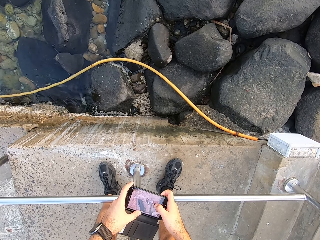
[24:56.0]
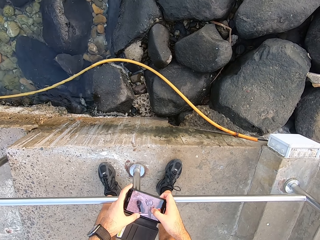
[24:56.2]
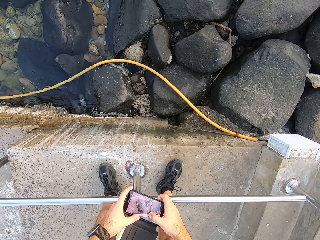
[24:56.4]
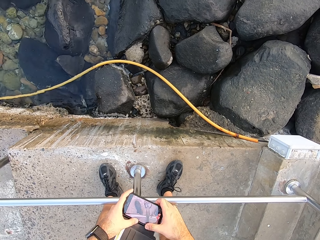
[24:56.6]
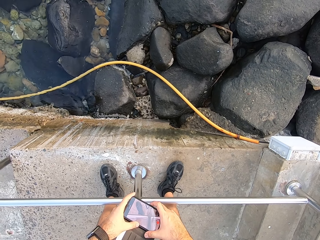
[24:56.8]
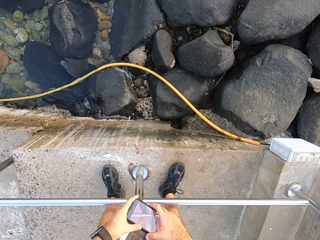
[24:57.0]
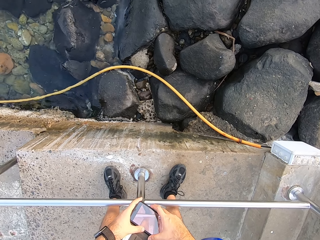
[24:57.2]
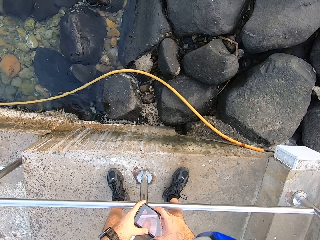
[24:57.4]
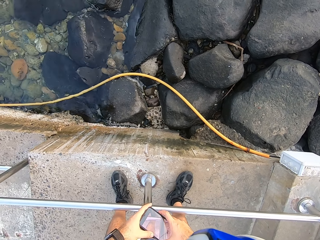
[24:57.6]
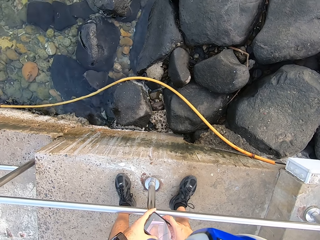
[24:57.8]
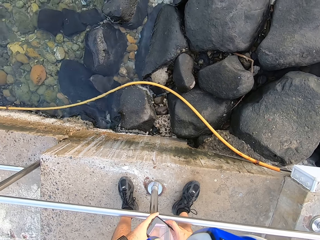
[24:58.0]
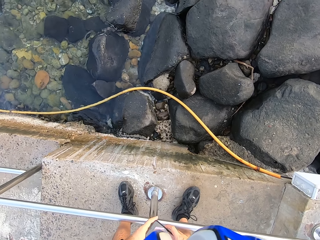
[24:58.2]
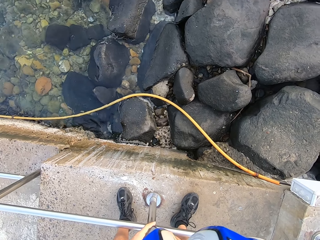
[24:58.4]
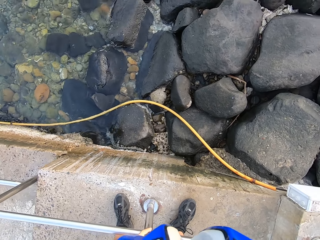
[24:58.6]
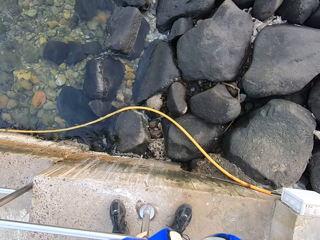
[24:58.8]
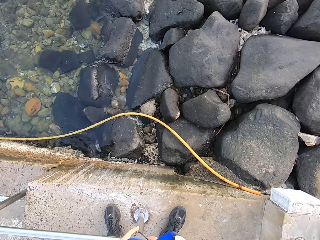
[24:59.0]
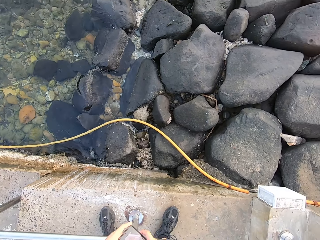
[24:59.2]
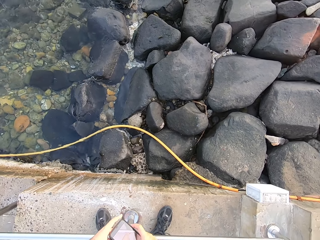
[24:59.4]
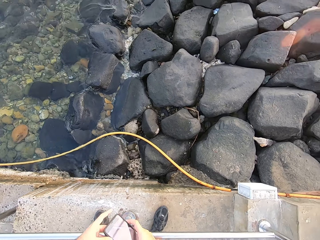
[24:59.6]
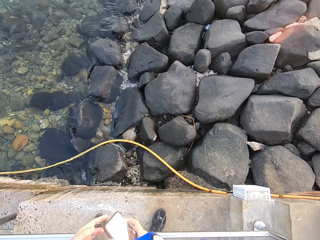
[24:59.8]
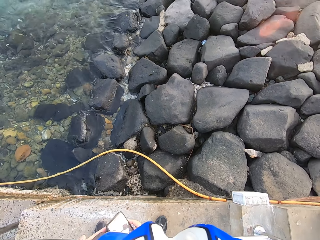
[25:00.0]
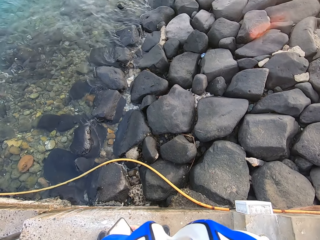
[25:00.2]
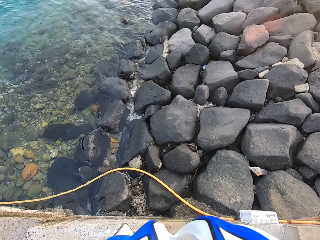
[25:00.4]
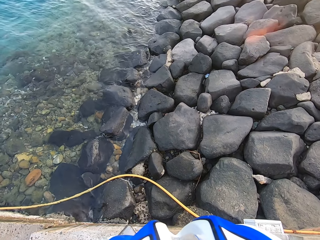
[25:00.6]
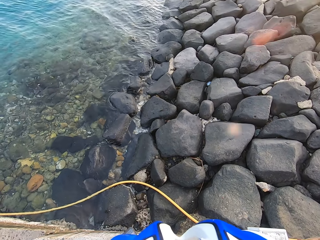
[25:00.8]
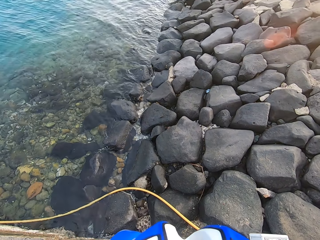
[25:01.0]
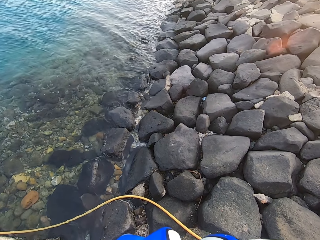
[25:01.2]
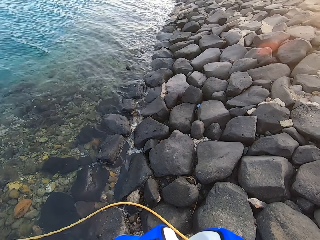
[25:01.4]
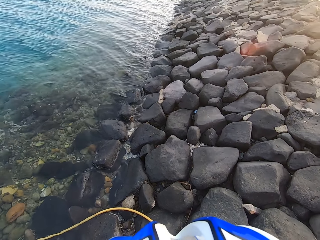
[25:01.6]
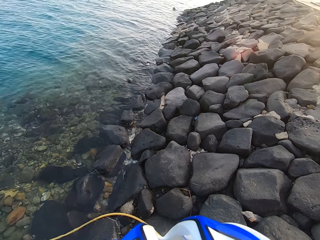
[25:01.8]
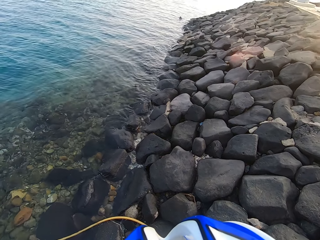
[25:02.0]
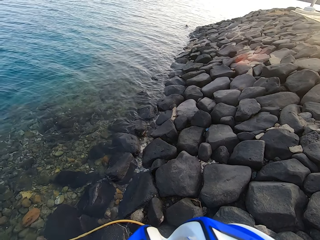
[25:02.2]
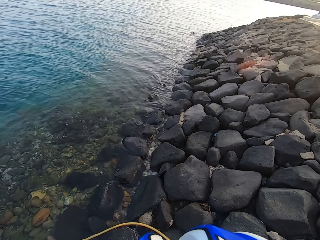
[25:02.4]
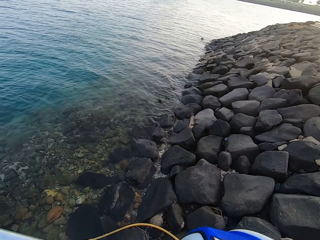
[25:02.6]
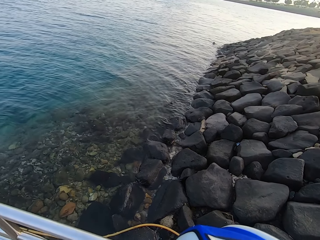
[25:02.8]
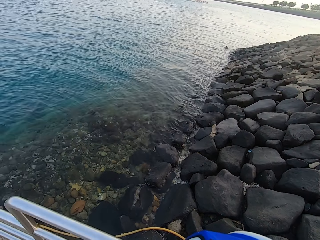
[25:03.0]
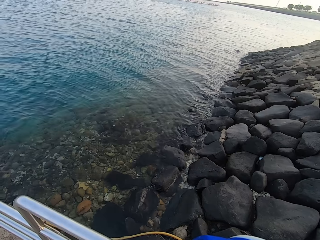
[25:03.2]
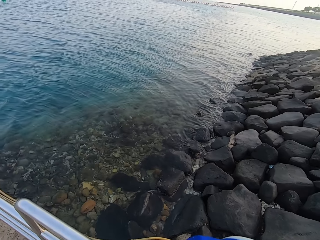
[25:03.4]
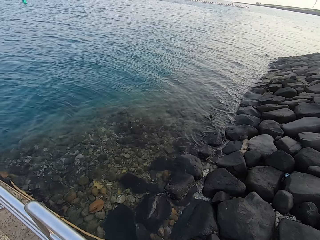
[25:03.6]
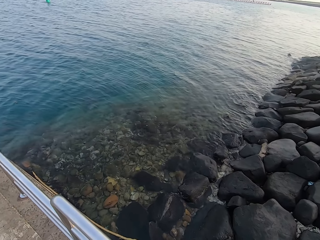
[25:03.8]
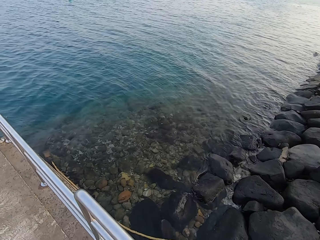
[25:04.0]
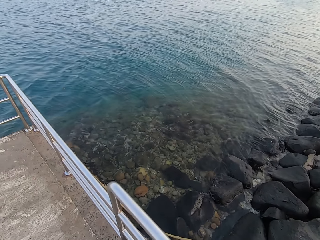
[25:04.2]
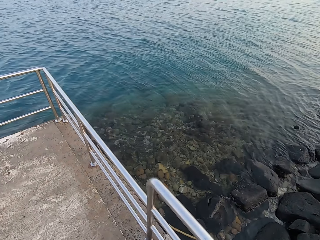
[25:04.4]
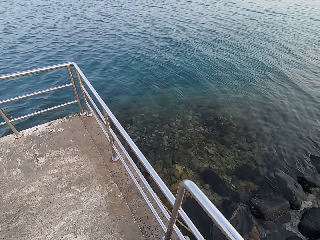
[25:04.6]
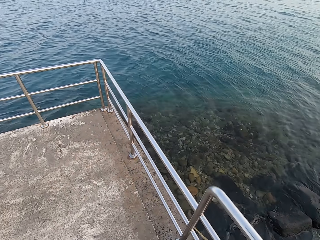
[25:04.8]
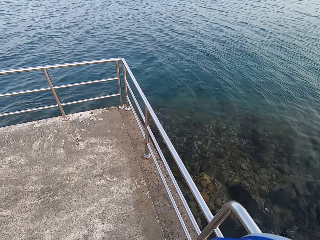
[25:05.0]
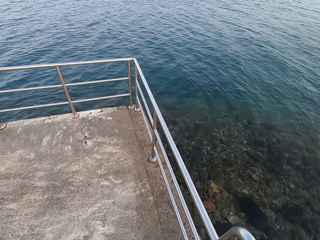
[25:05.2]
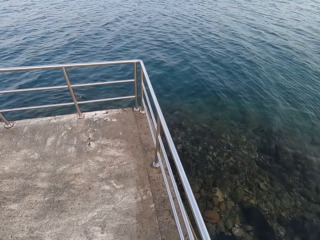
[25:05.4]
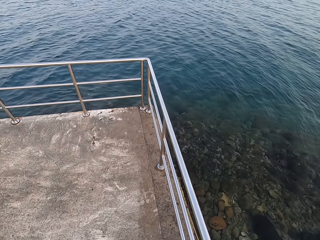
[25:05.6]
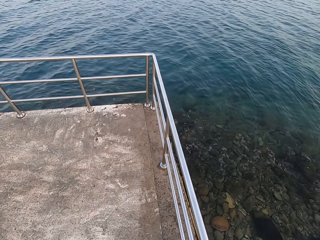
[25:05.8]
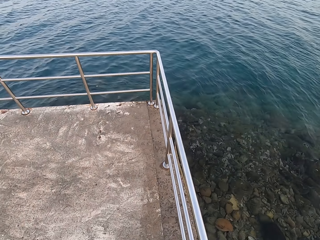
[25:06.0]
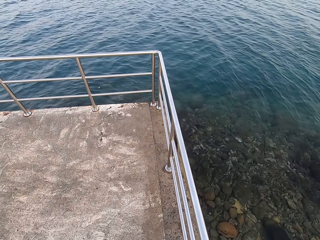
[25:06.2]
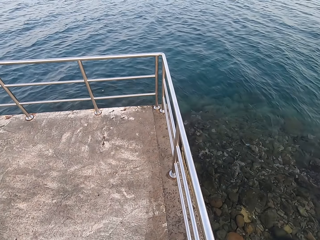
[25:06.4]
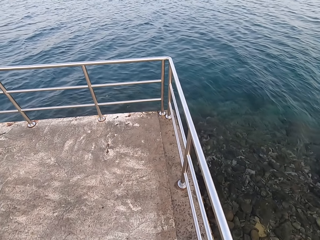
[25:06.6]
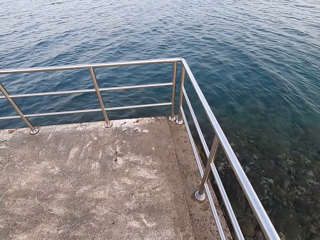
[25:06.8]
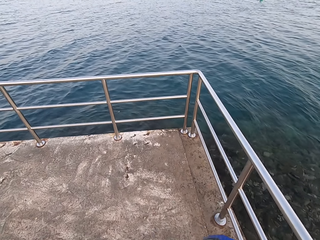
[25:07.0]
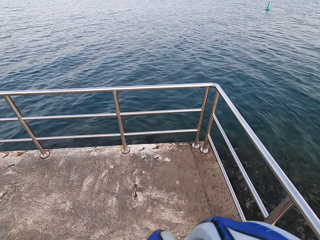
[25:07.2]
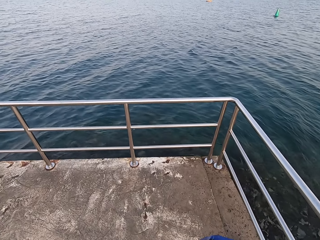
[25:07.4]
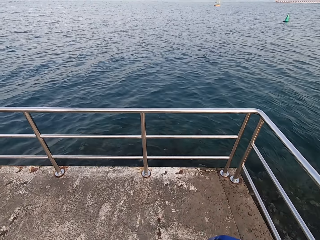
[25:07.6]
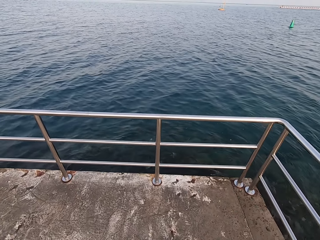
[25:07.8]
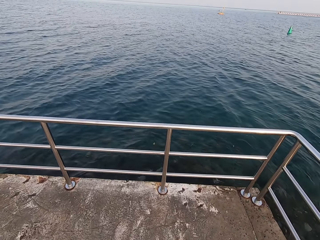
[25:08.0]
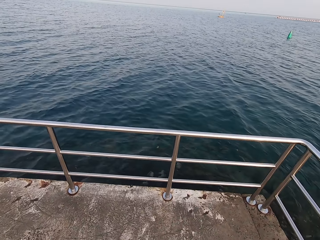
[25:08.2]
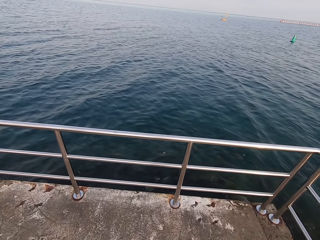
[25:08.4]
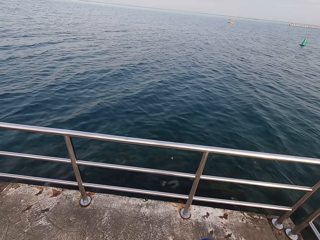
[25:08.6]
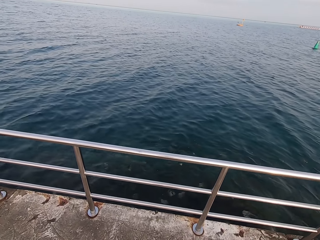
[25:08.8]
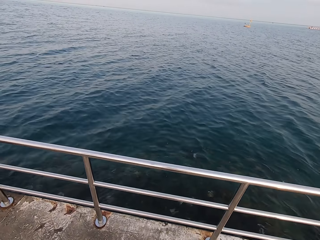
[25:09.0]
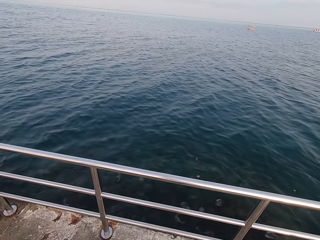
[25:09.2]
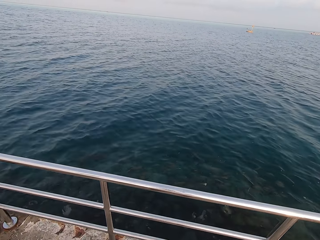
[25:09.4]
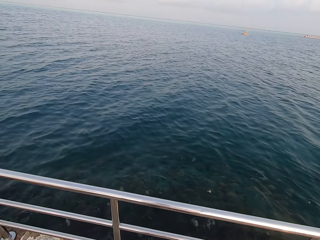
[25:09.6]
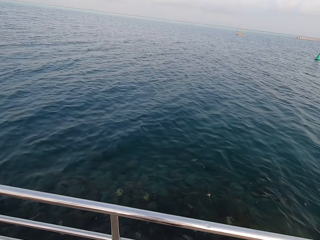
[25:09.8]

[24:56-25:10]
The camera wearer holds his phone in his hand. He looks around. He walks around.

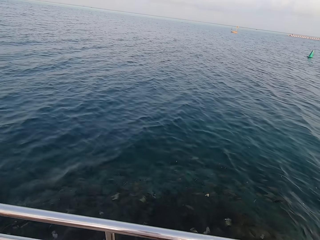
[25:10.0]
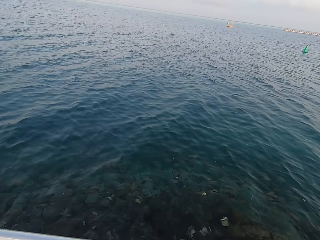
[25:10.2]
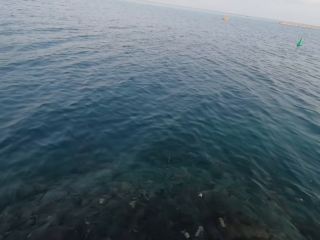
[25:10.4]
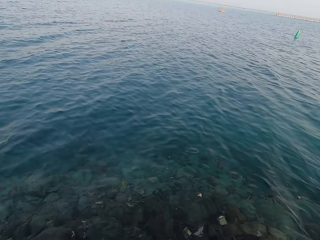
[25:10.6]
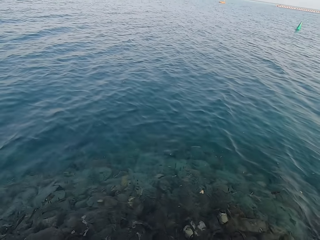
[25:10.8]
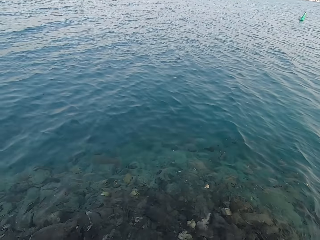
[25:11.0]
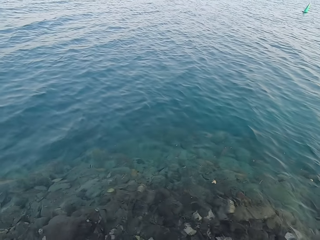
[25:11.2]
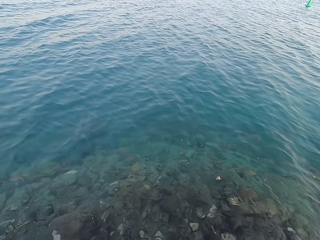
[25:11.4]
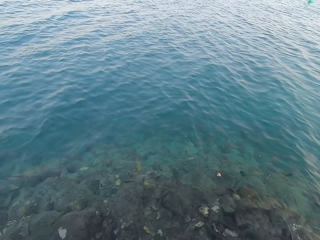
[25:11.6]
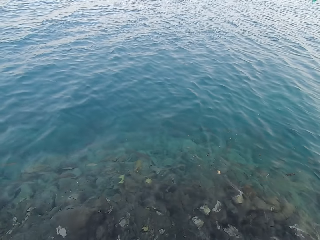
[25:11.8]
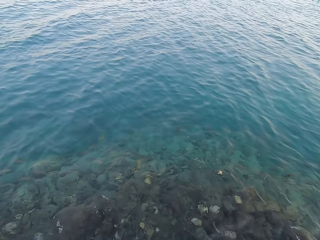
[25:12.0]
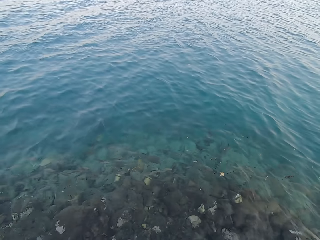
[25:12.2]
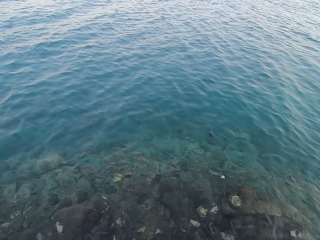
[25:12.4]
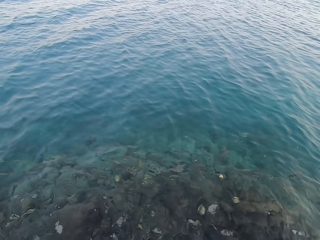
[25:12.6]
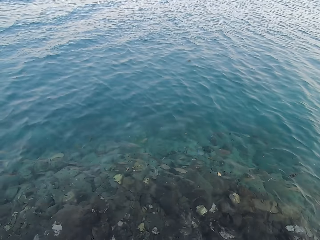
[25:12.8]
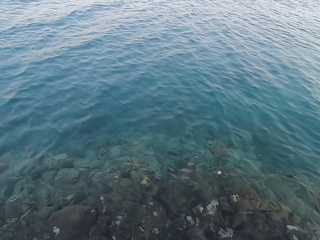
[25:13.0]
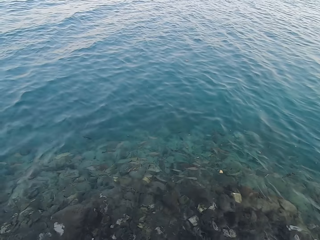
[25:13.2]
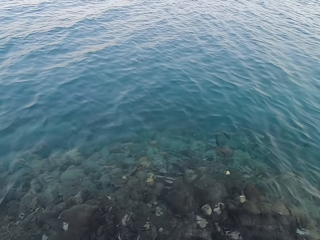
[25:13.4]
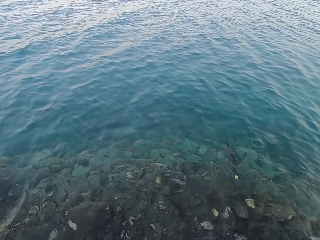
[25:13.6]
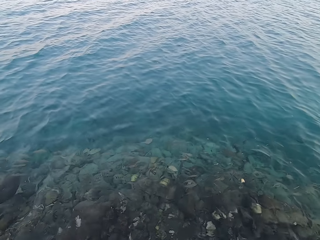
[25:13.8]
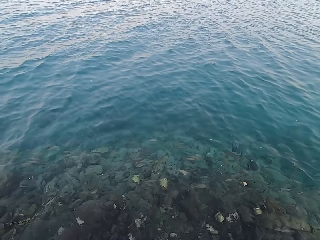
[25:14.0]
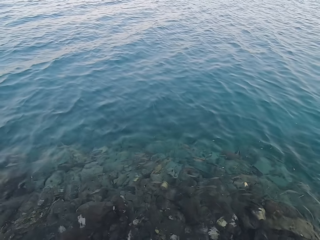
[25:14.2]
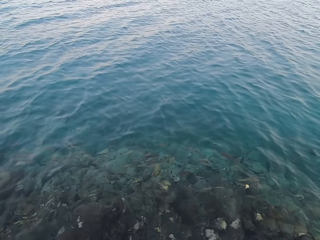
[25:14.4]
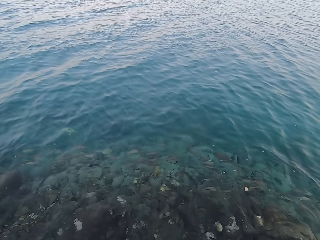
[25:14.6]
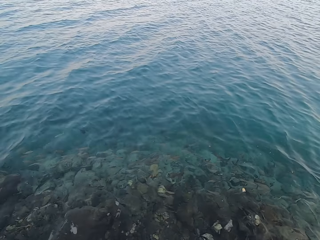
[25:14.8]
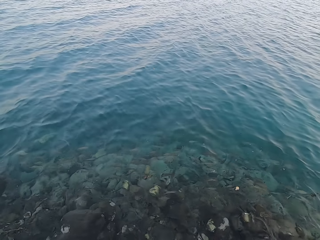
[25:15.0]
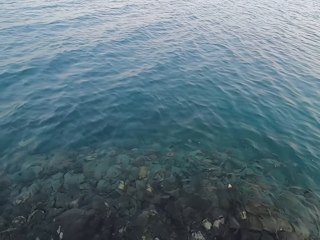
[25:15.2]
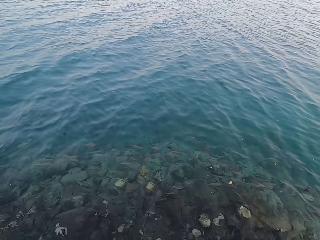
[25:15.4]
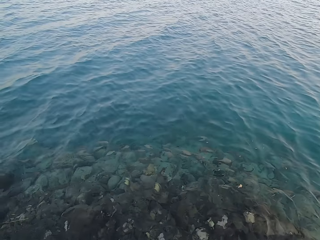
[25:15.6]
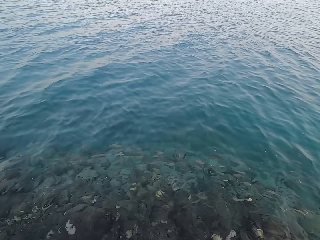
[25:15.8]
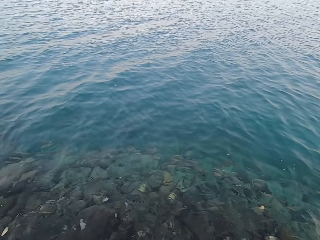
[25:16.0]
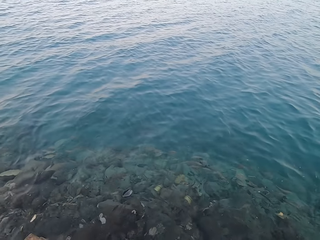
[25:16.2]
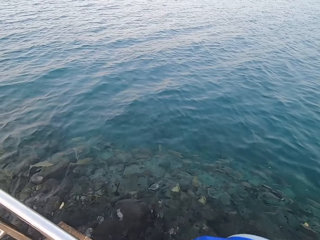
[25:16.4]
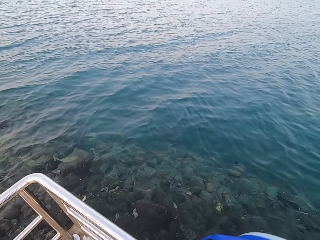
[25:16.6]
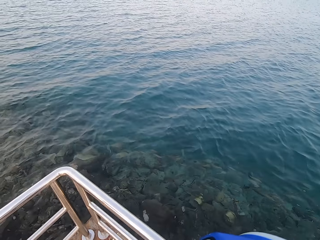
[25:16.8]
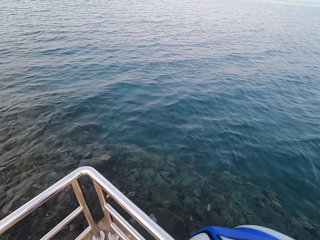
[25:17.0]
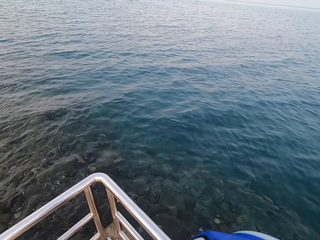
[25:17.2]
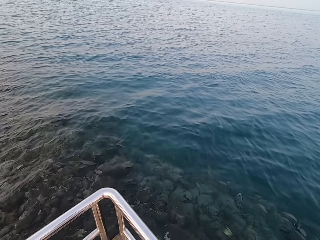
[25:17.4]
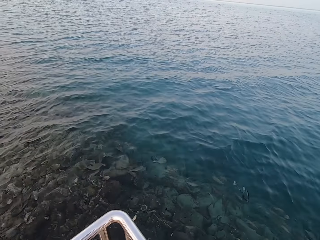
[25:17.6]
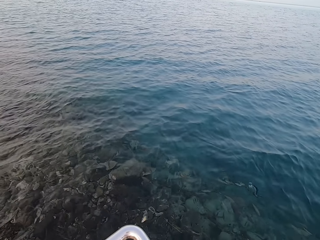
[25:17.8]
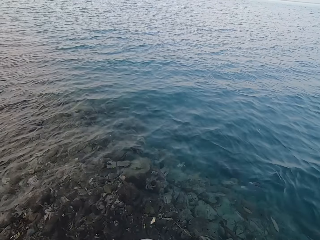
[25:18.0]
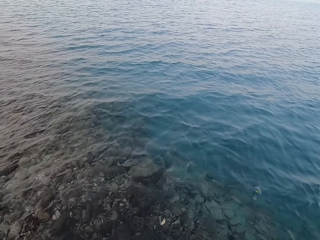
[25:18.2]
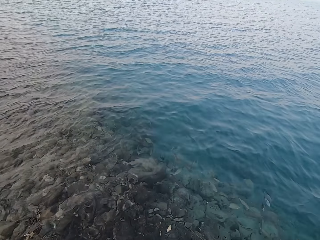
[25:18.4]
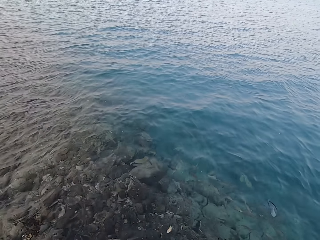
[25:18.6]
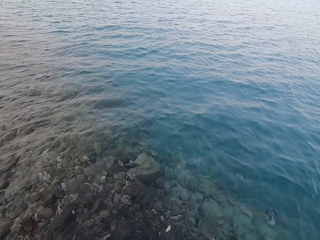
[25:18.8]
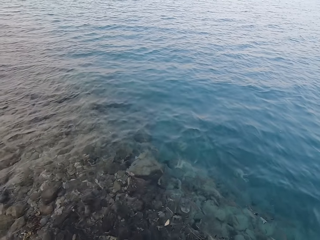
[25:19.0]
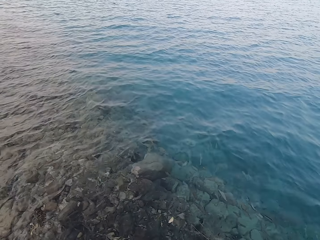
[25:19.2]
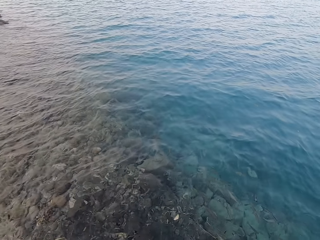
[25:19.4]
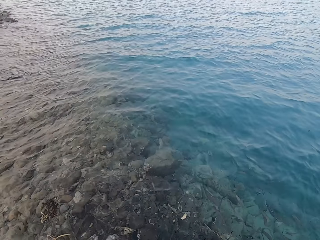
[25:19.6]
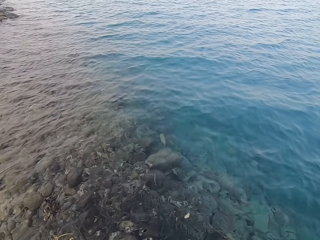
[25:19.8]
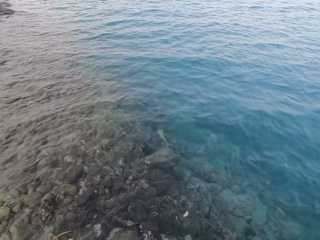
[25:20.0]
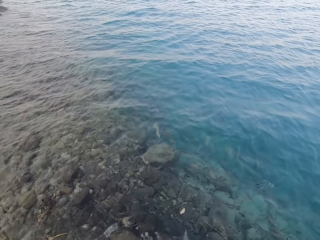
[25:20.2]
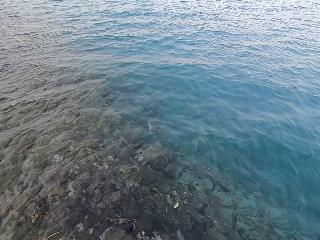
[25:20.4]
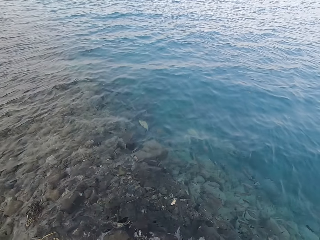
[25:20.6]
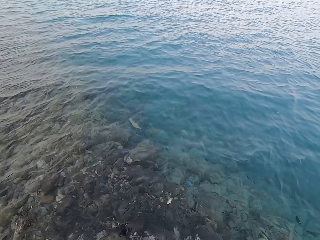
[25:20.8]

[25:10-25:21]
The camera wearer looks around. They move around.
